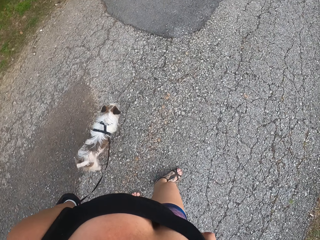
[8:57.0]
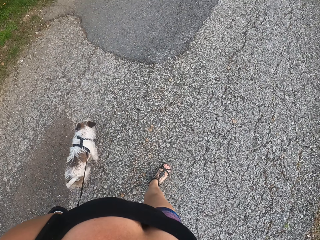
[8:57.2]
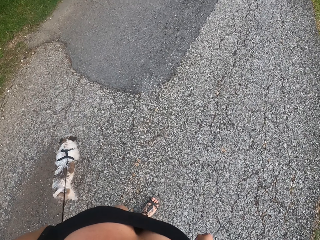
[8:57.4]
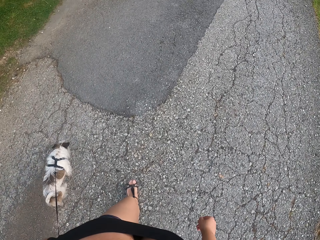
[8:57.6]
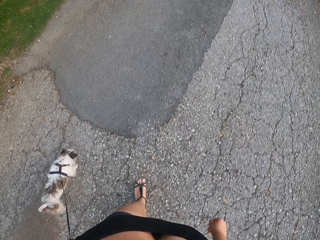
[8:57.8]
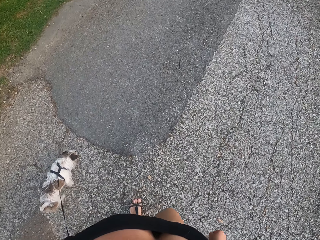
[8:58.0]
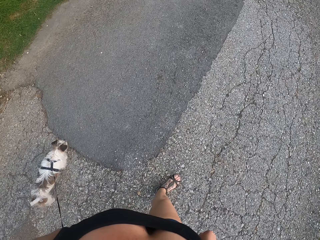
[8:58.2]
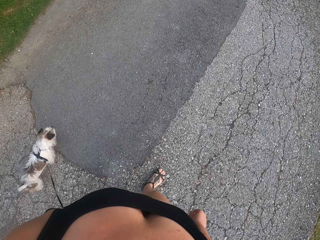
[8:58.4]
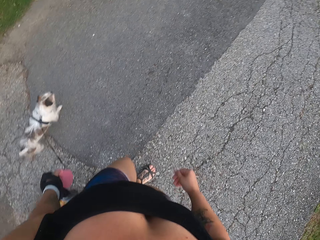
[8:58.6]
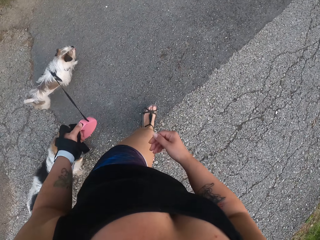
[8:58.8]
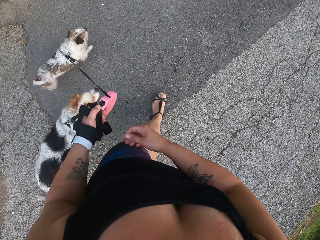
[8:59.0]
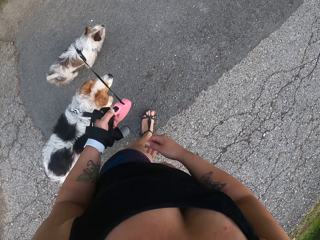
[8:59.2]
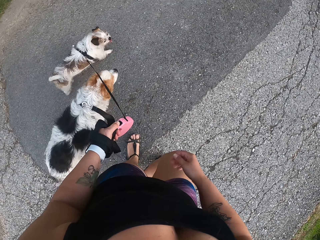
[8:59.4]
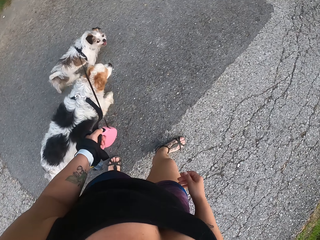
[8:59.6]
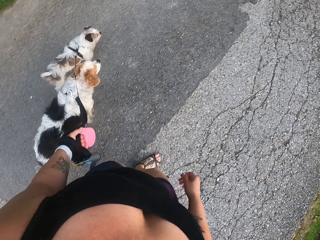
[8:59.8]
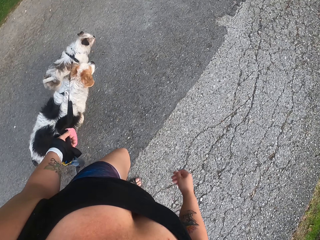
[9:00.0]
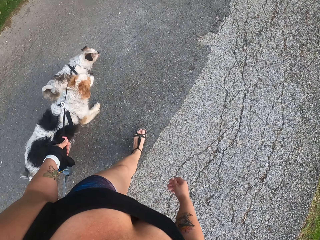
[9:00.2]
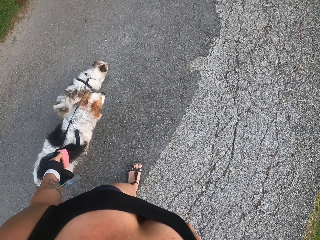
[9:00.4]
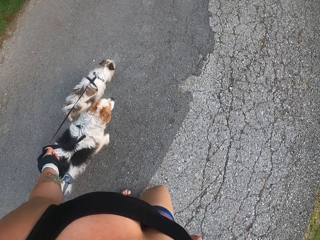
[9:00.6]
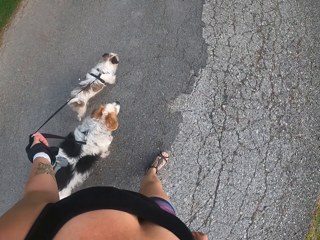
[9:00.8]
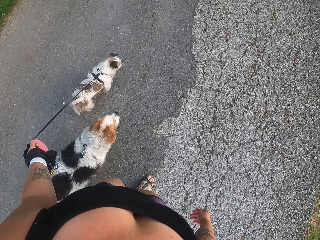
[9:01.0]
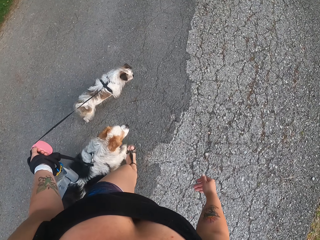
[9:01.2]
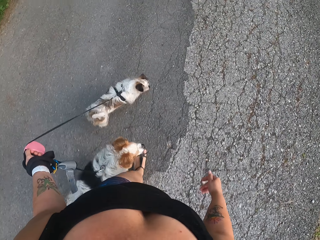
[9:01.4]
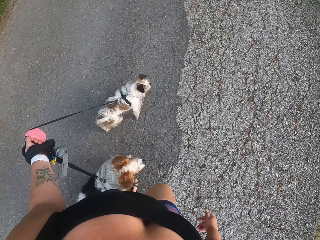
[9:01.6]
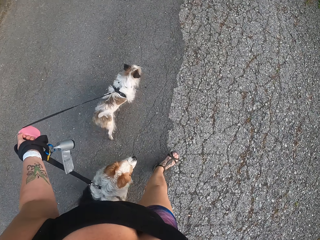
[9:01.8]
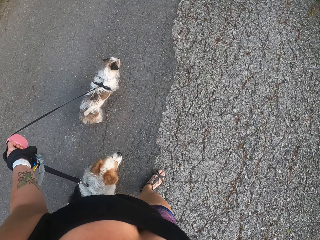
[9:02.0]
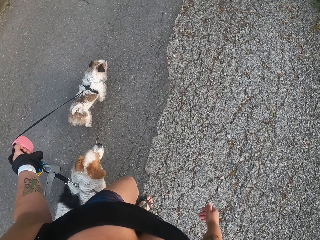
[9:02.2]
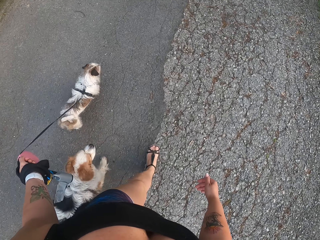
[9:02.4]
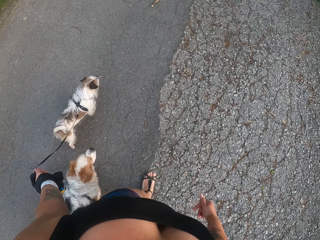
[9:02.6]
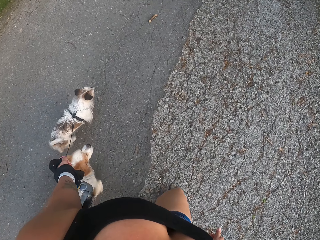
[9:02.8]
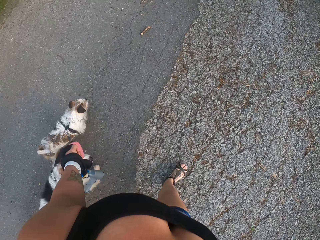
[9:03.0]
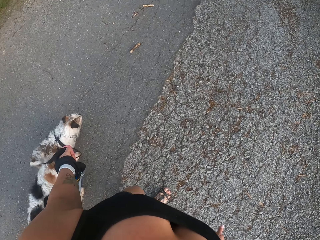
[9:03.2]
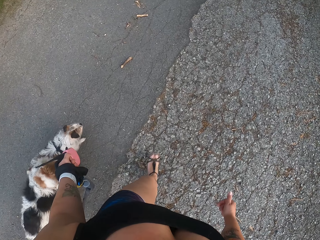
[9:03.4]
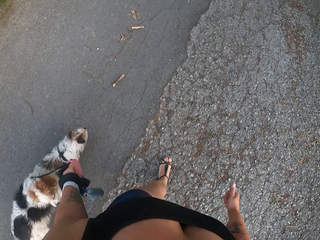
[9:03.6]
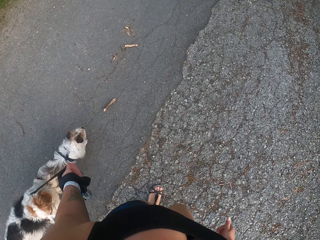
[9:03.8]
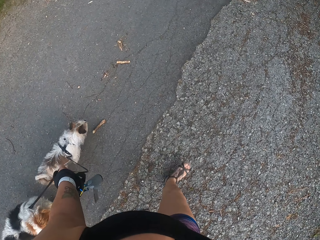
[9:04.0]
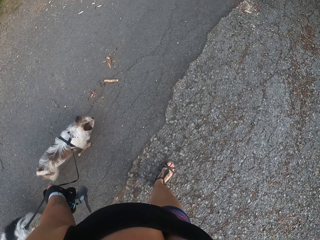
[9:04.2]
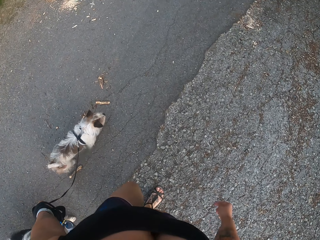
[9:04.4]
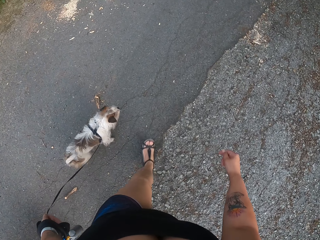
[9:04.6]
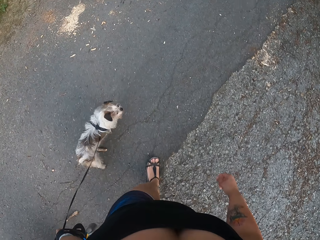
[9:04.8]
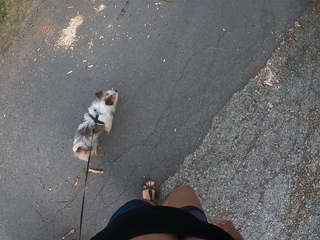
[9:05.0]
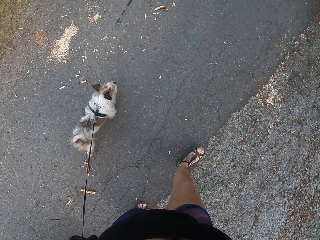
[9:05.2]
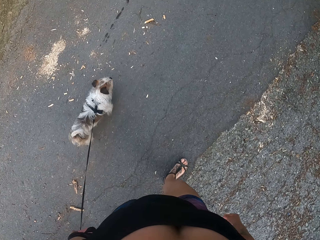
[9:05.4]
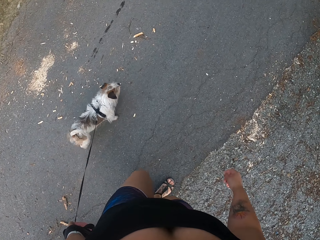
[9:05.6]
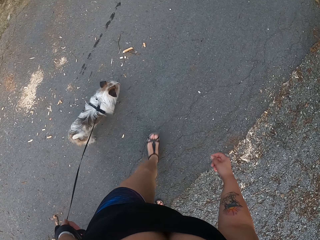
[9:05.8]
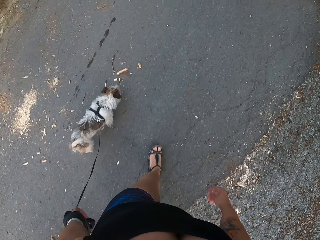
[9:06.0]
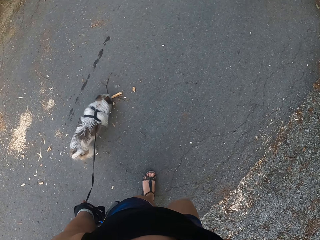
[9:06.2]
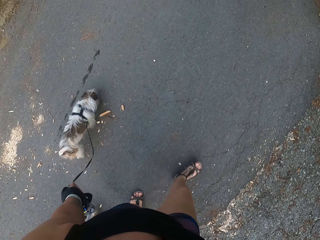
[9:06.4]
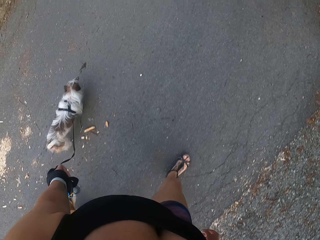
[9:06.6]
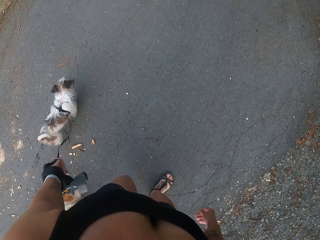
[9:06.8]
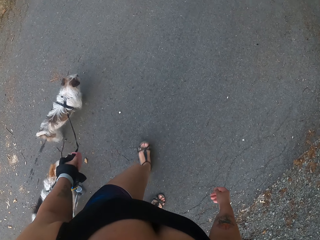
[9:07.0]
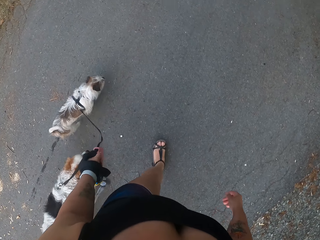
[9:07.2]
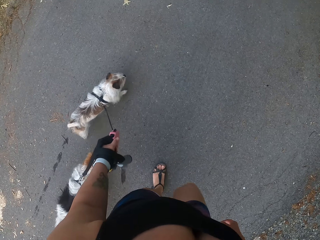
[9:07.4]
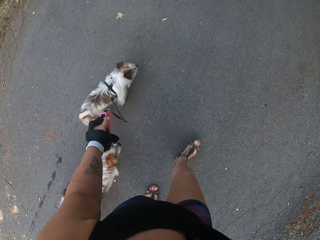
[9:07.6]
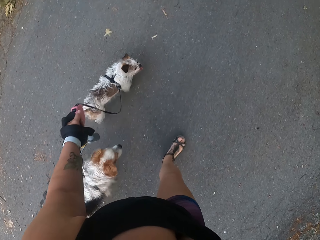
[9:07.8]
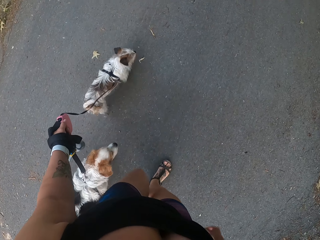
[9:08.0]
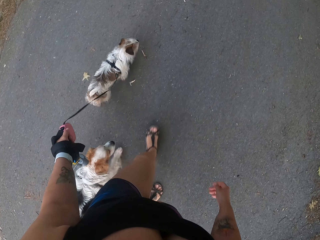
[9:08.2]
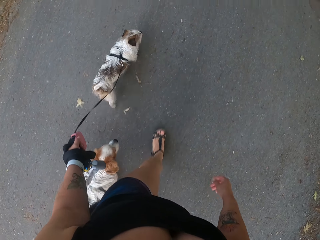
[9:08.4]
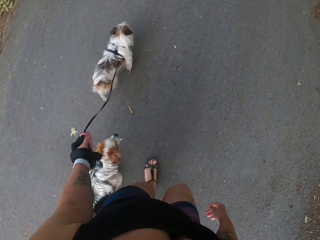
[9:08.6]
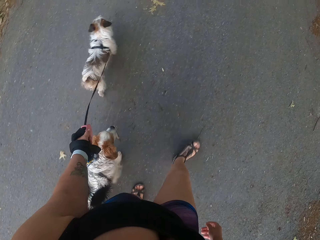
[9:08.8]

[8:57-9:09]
The camera wearer stretches his right hand.

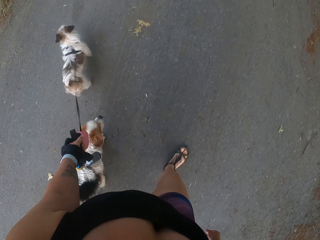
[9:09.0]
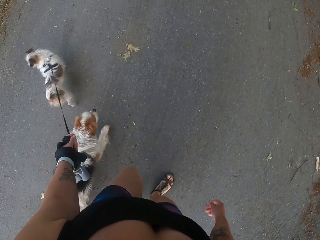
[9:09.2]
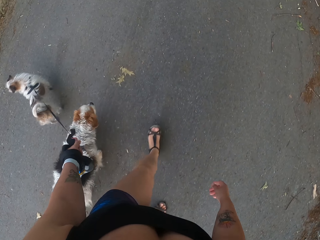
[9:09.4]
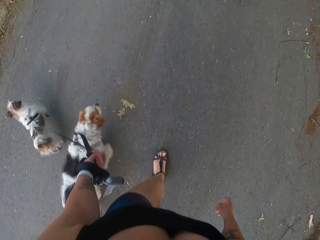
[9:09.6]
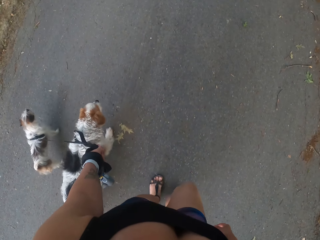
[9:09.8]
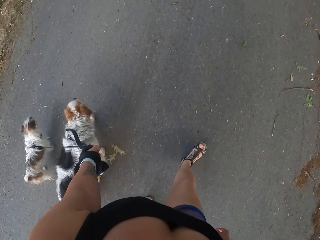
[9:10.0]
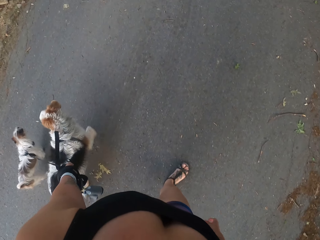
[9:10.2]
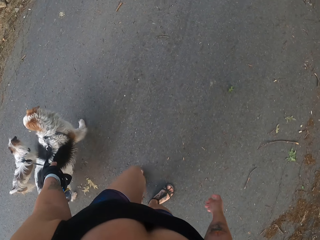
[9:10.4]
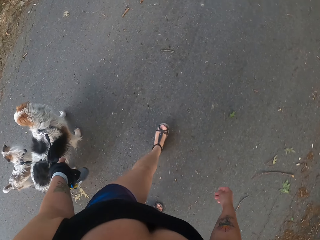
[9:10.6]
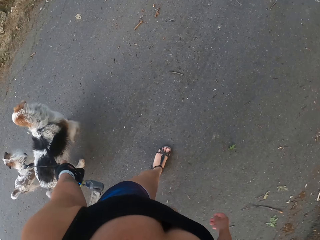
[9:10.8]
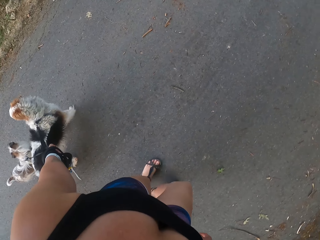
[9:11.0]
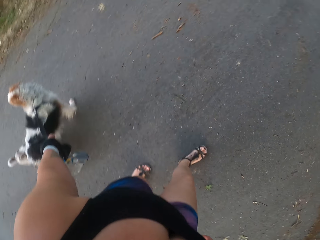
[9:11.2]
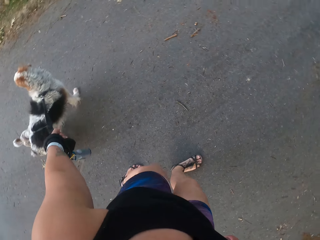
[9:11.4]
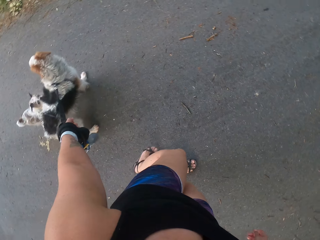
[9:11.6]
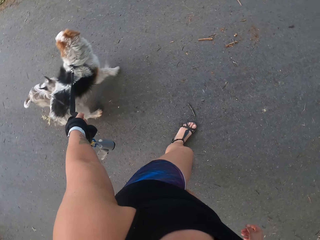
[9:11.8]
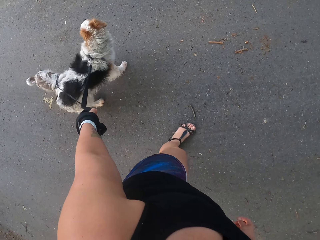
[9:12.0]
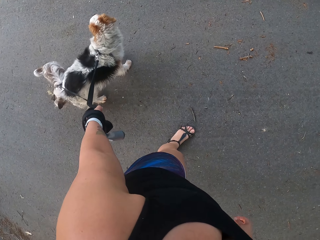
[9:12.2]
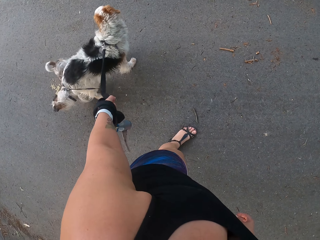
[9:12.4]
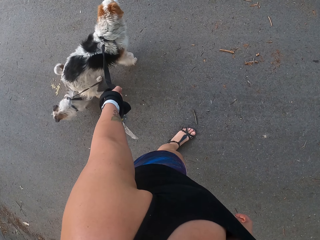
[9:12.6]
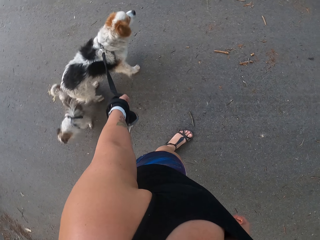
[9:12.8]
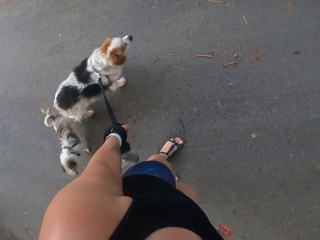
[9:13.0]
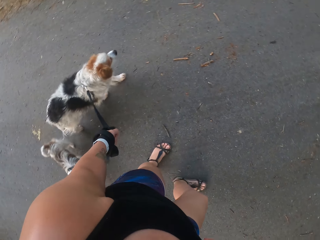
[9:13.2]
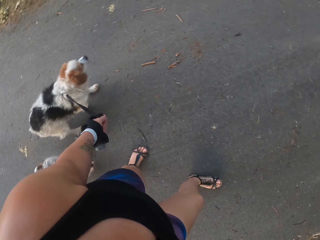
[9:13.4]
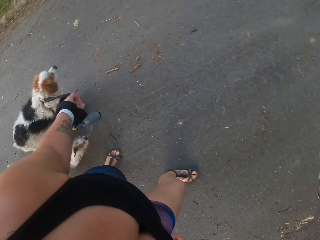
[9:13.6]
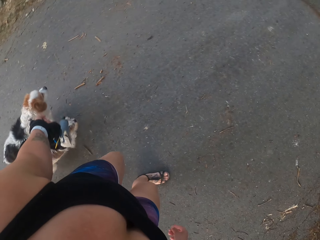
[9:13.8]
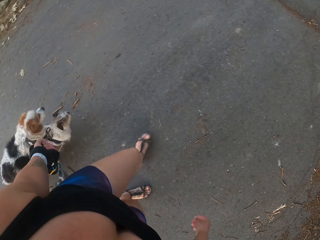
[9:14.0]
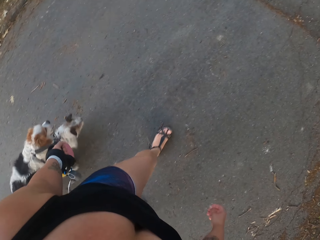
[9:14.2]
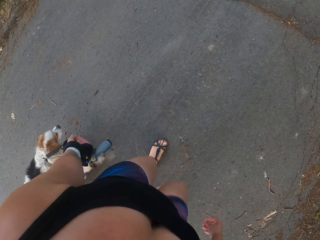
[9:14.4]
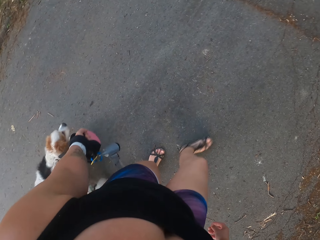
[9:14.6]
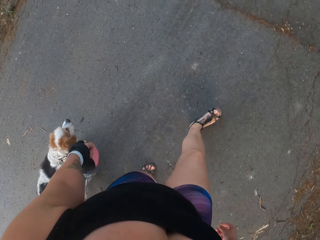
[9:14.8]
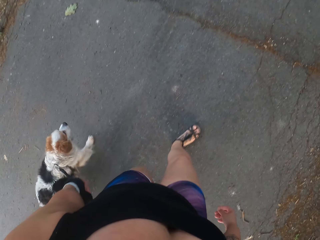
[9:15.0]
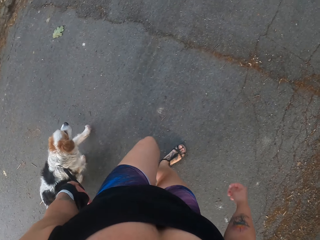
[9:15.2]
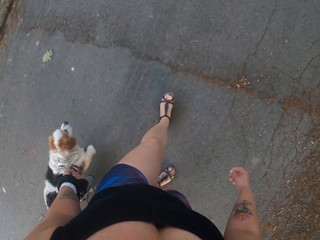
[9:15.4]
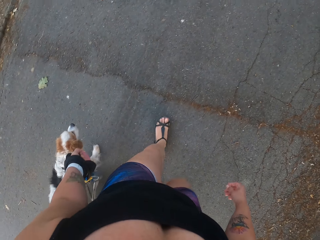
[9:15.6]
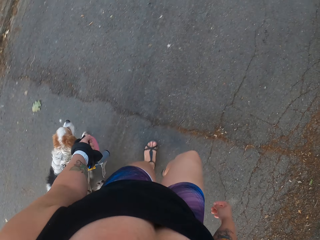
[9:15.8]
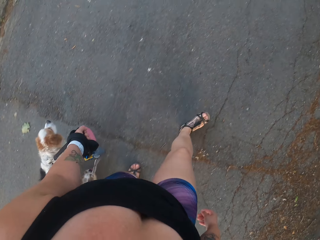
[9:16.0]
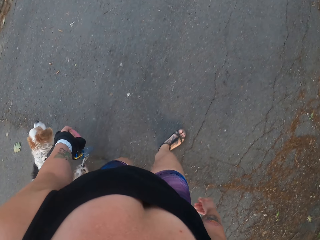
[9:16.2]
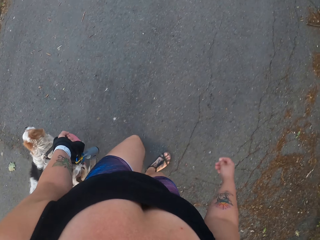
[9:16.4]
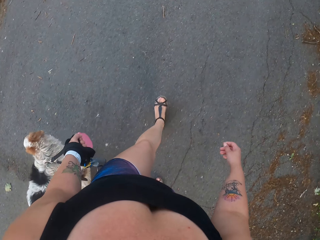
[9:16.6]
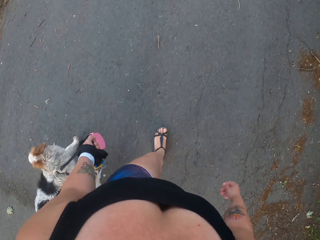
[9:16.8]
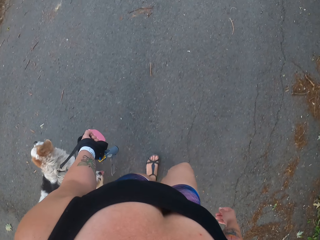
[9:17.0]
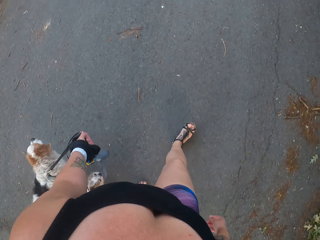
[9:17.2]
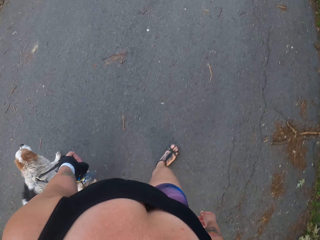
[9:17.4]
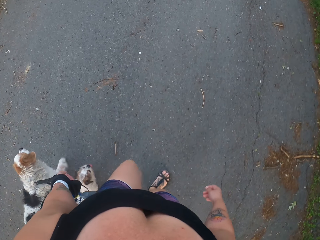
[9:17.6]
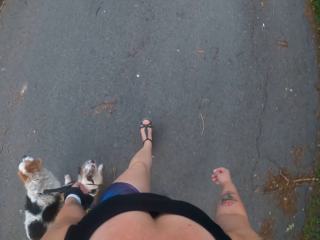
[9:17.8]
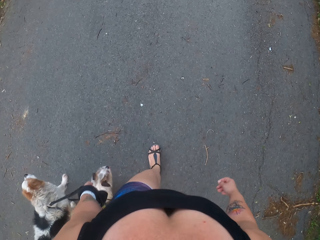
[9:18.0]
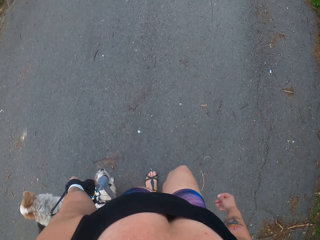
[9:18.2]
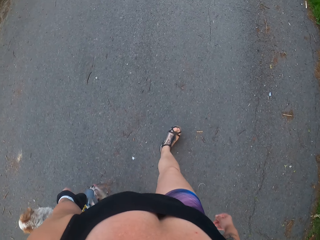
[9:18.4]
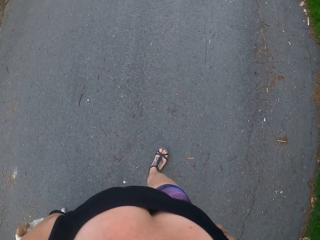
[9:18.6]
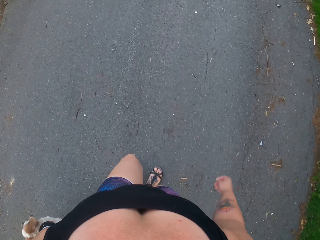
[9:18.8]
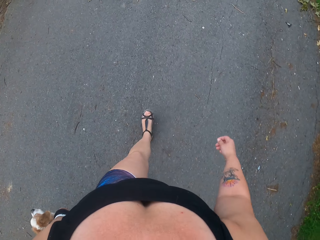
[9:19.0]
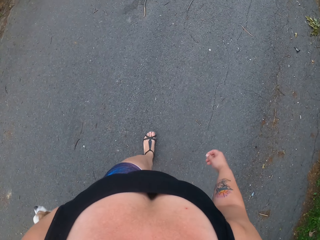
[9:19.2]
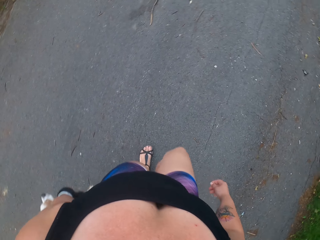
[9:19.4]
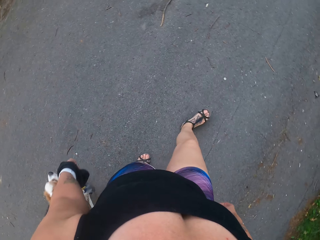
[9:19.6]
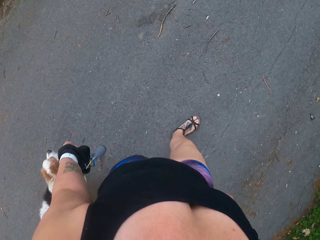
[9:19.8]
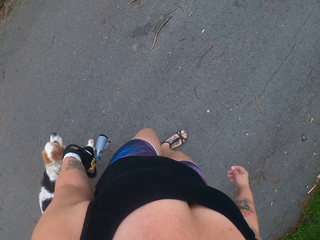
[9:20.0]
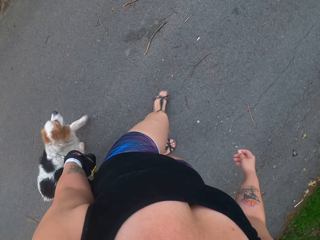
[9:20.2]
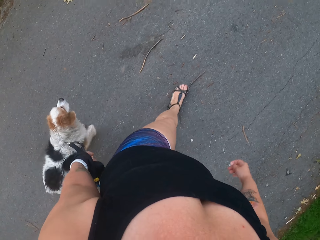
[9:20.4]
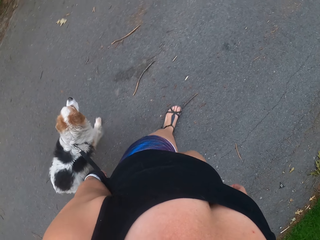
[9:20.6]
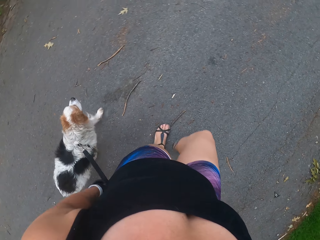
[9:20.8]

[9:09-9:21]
The camera wearer pulls the two dog leashes.
